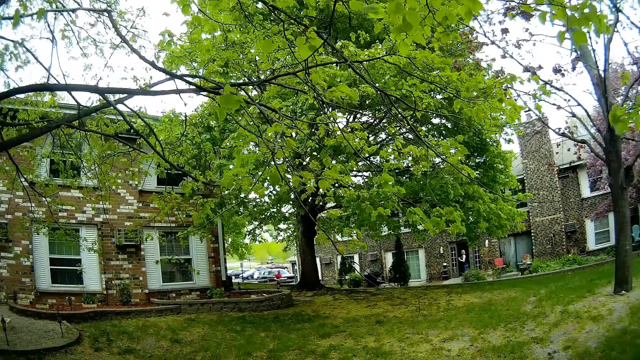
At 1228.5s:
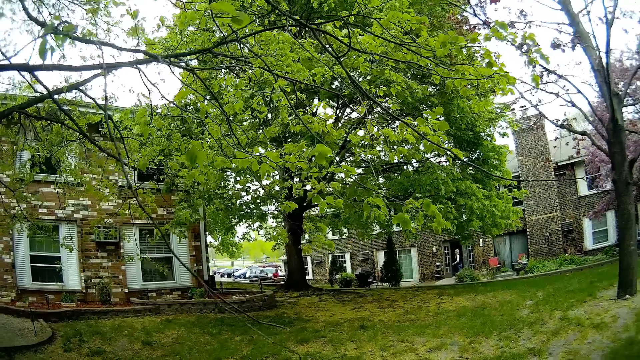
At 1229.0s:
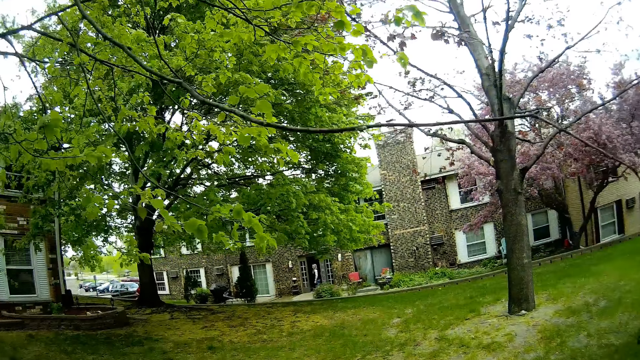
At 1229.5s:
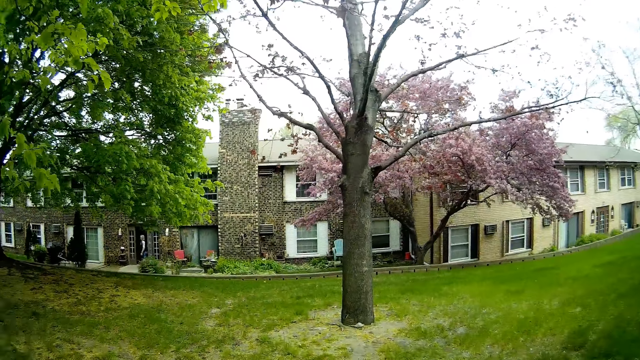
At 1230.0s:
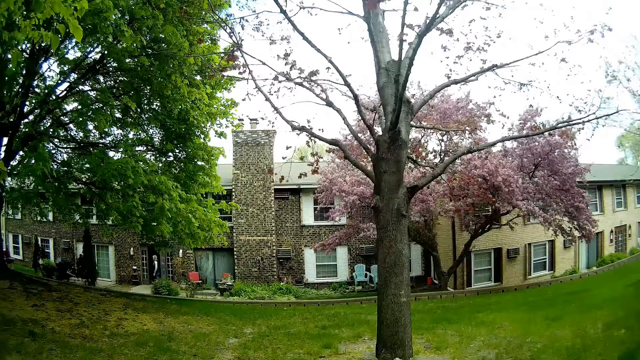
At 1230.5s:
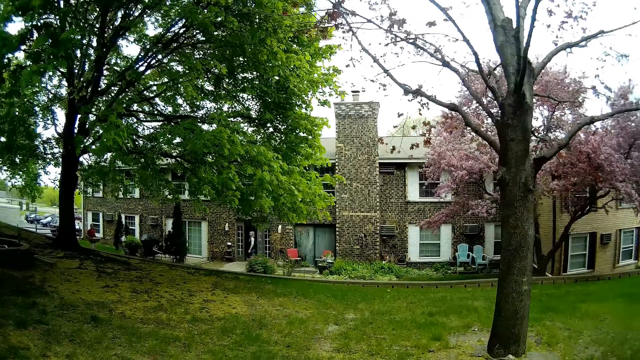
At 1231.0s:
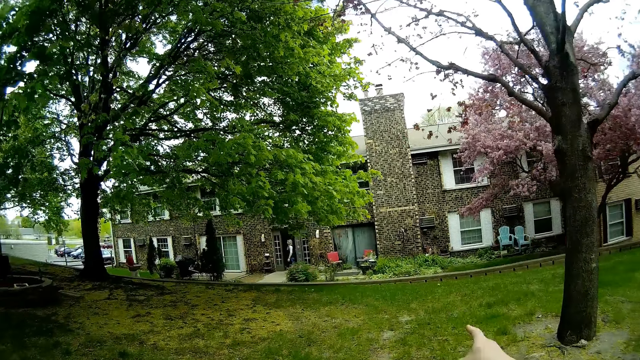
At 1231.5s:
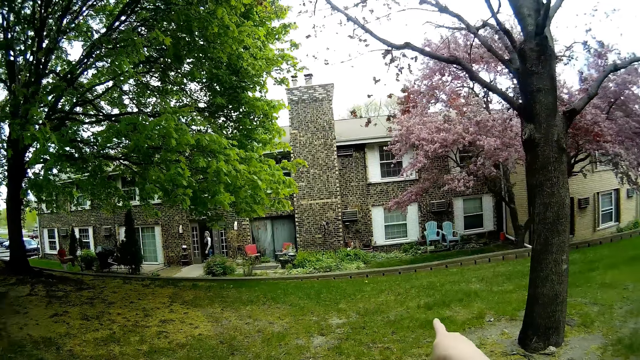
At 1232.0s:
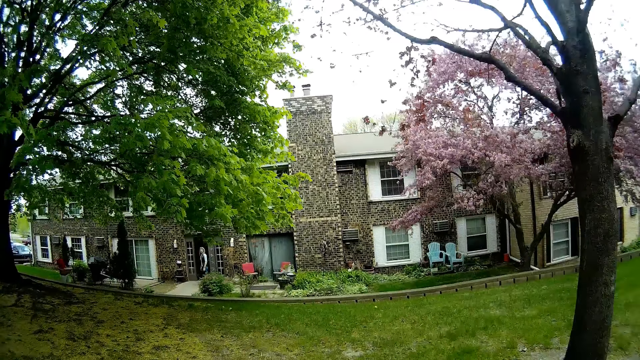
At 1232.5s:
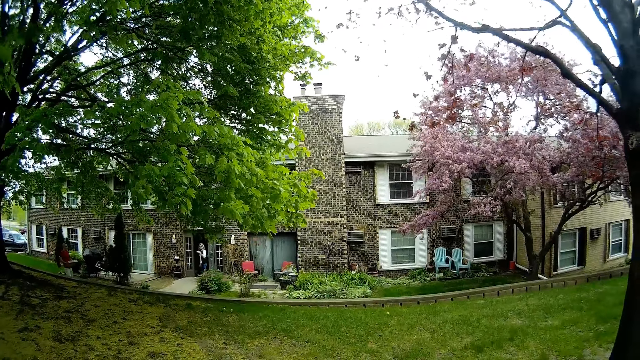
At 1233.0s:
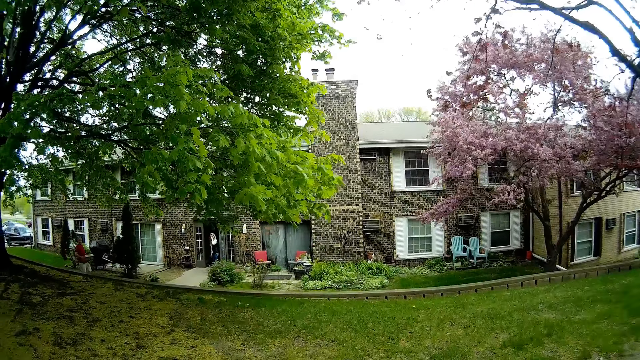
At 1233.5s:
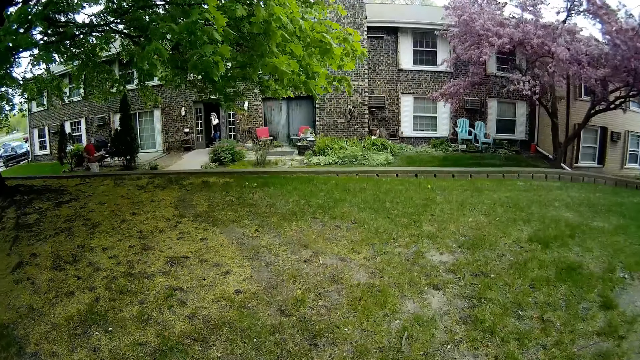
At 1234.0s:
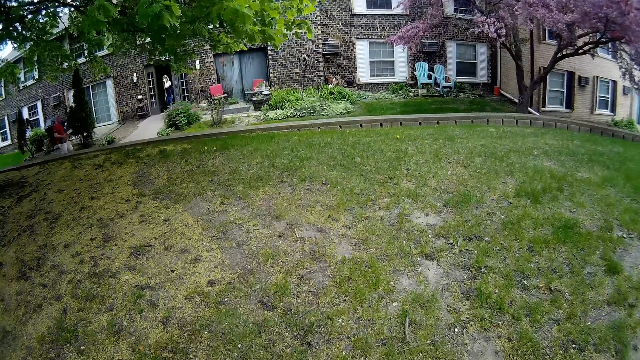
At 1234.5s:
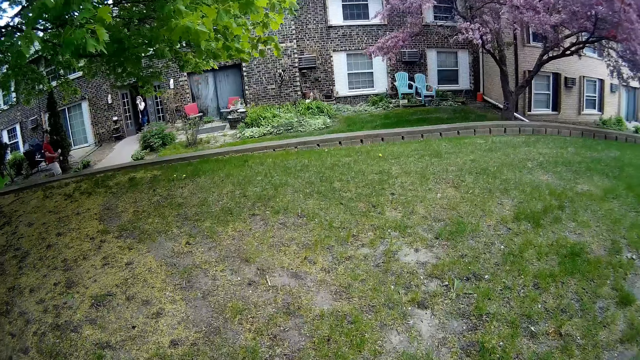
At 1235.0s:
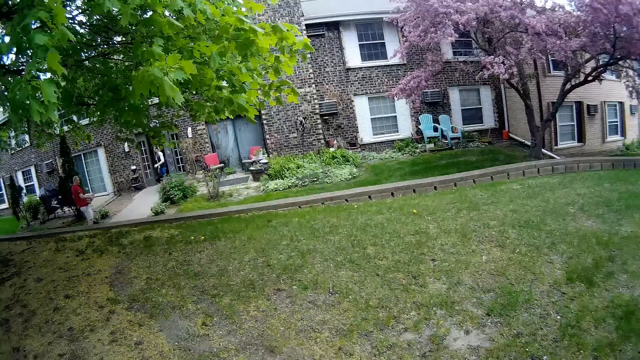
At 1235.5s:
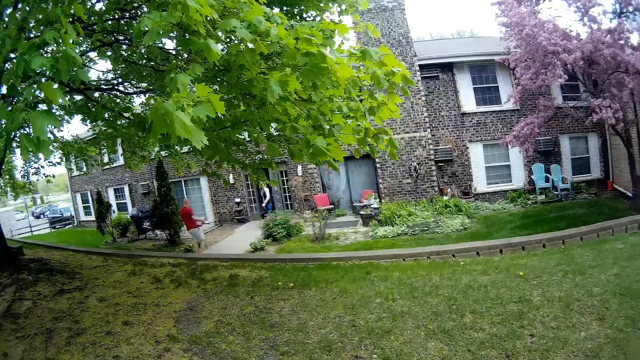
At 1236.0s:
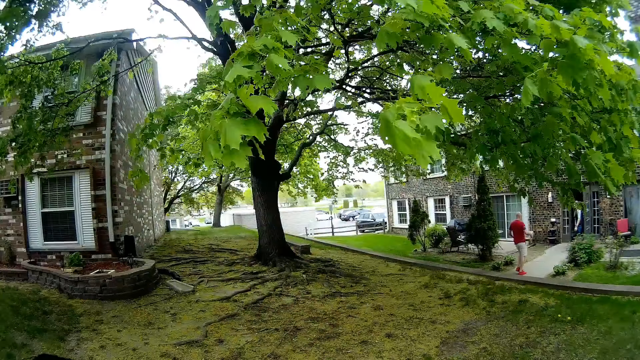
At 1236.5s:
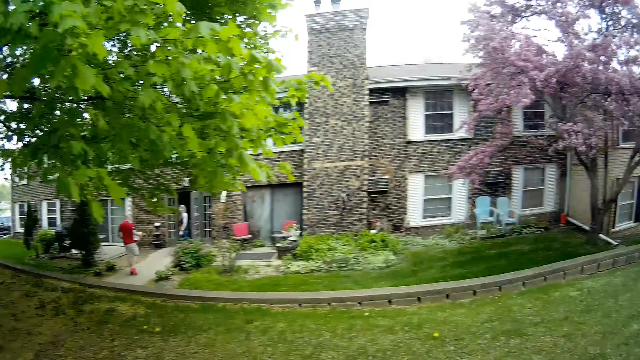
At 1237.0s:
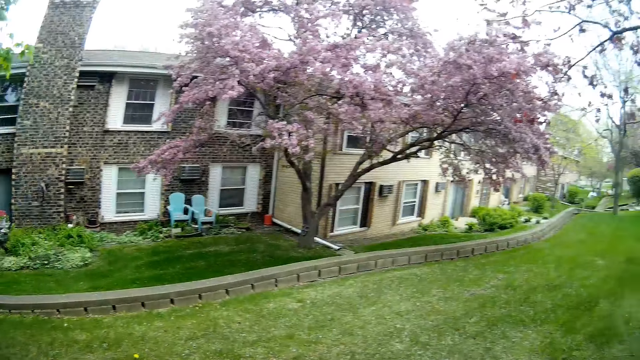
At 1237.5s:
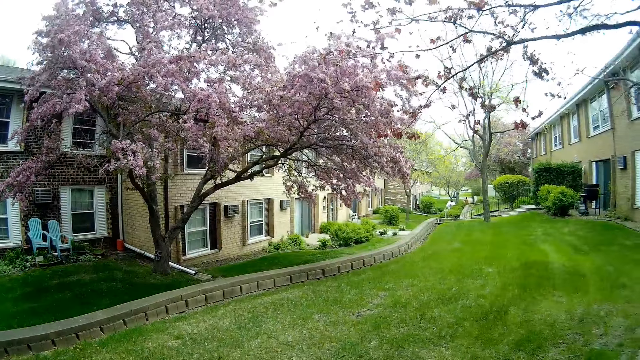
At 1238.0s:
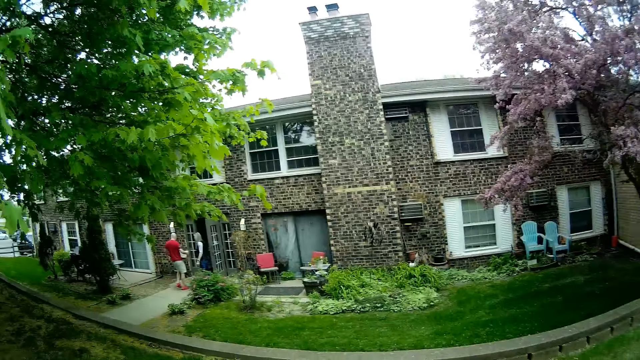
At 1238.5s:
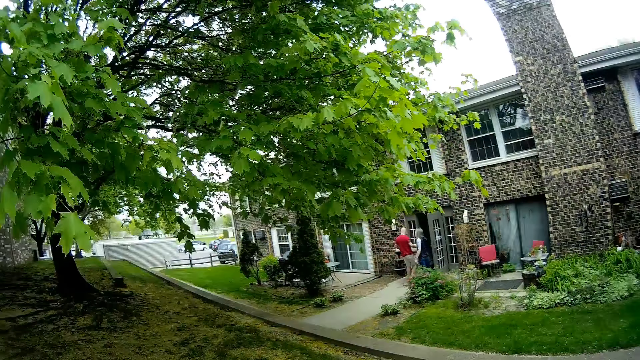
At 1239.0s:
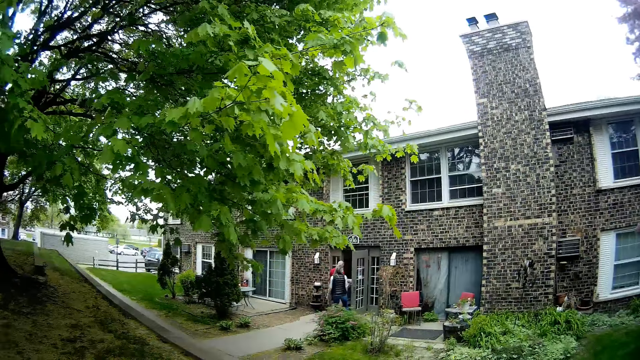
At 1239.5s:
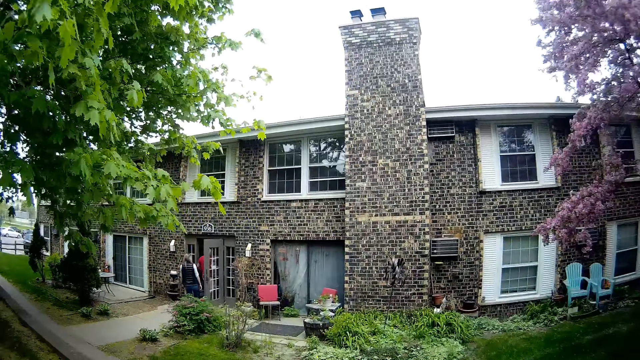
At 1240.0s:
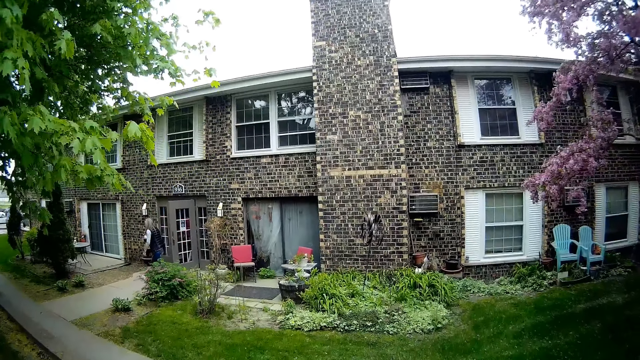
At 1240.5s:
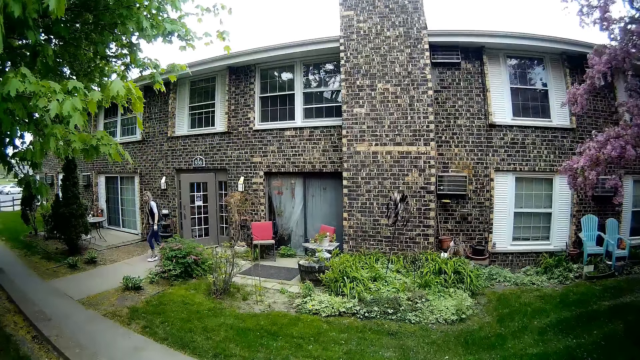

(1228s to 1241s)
The camera wearer looks around. They point at the apartments. They look around.

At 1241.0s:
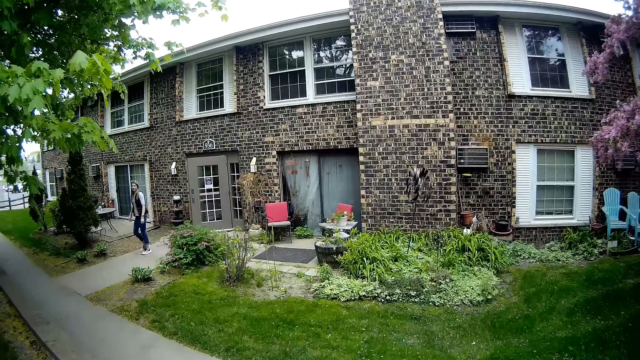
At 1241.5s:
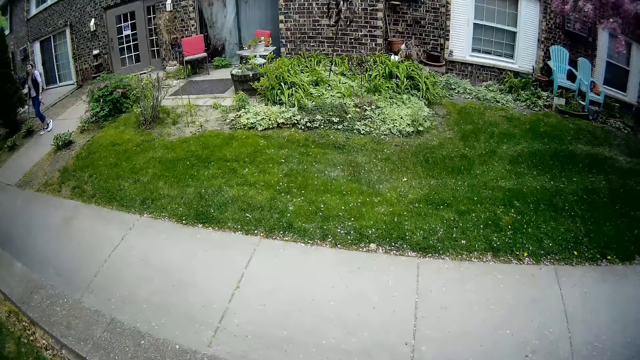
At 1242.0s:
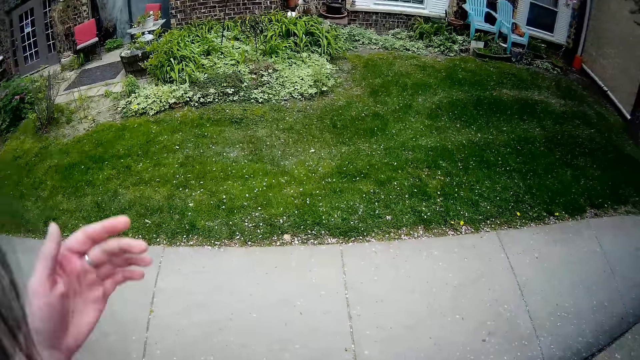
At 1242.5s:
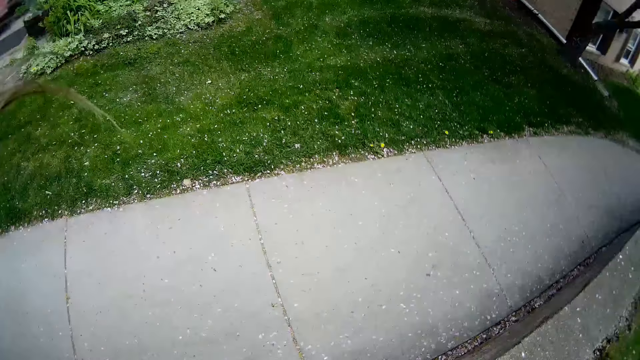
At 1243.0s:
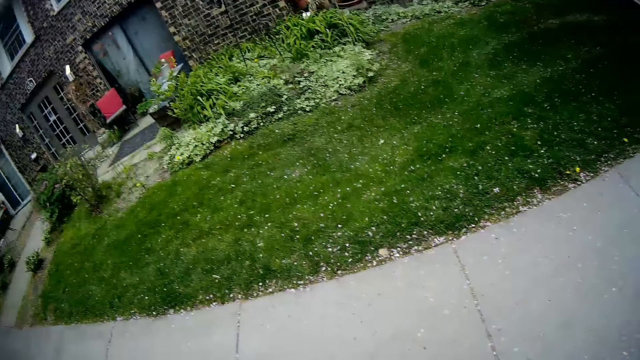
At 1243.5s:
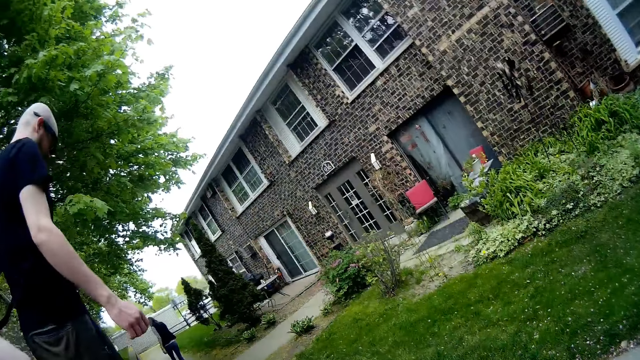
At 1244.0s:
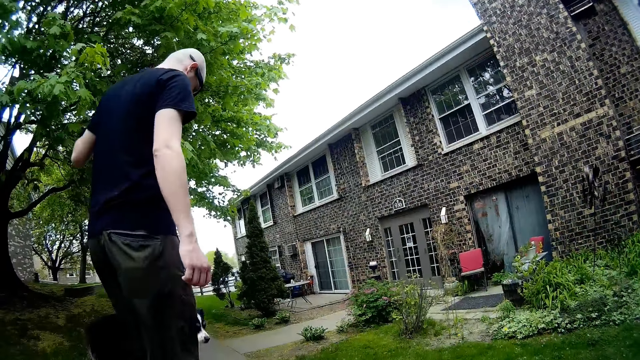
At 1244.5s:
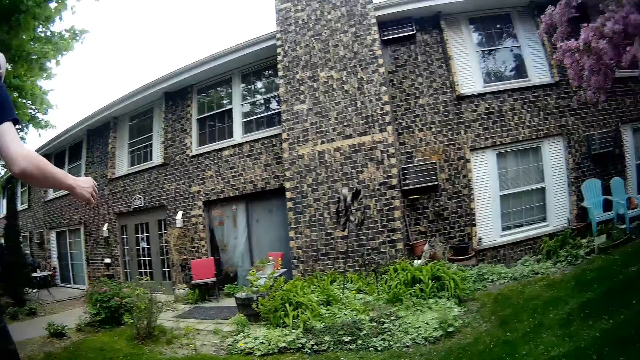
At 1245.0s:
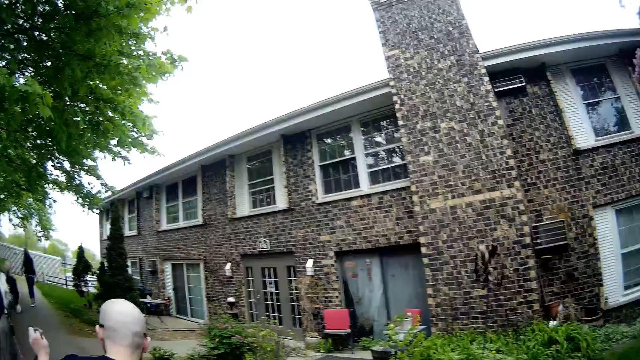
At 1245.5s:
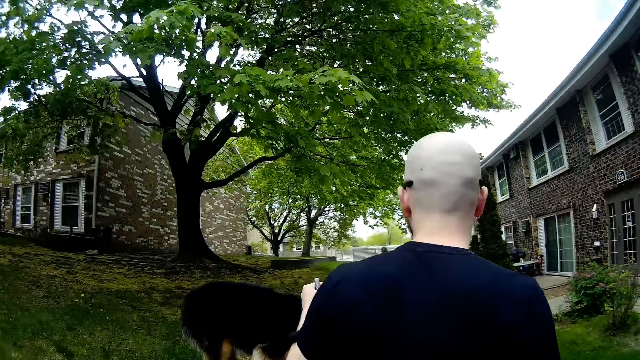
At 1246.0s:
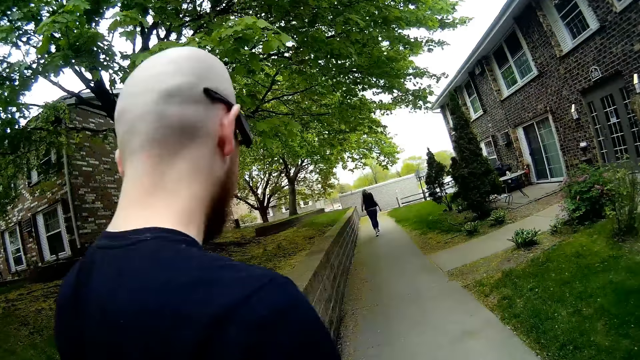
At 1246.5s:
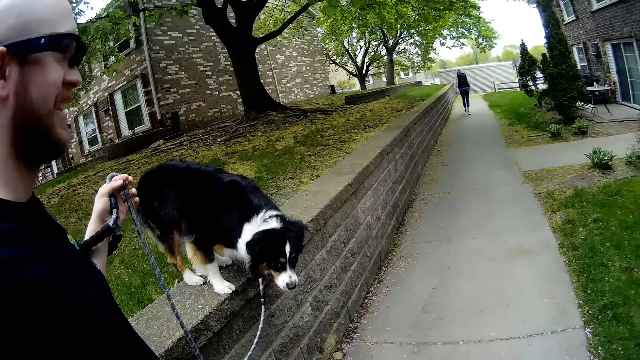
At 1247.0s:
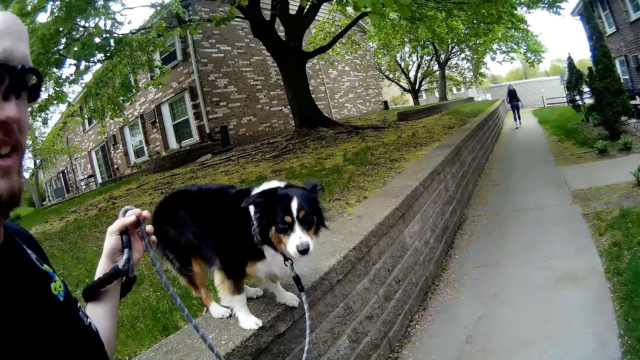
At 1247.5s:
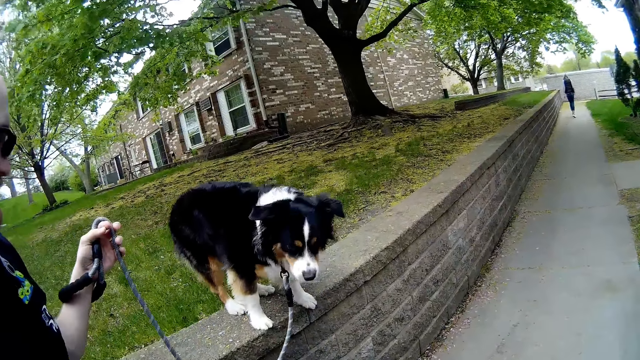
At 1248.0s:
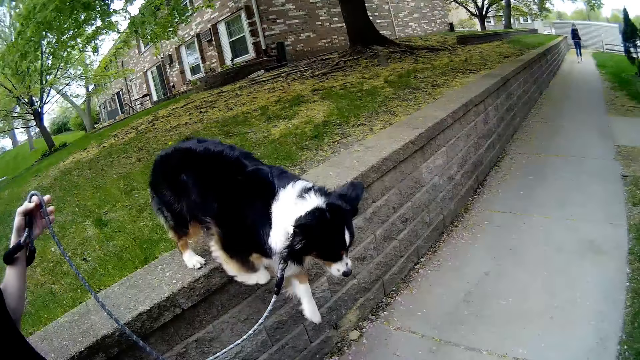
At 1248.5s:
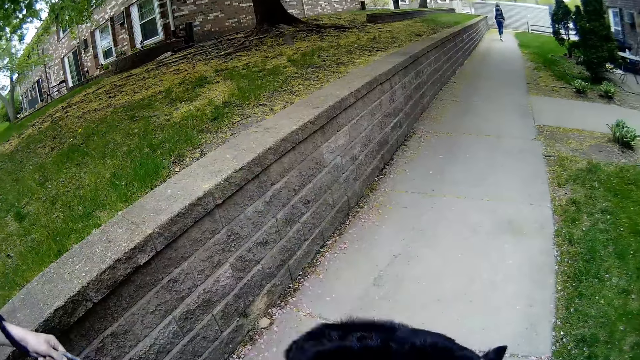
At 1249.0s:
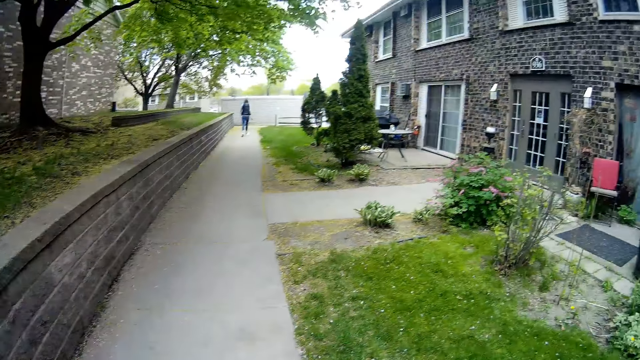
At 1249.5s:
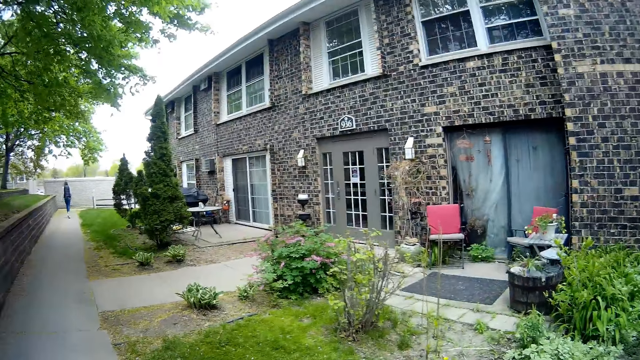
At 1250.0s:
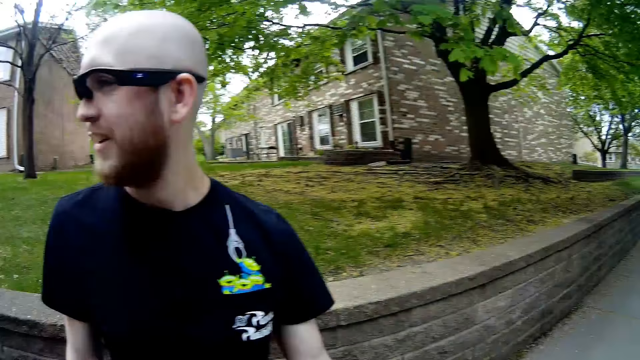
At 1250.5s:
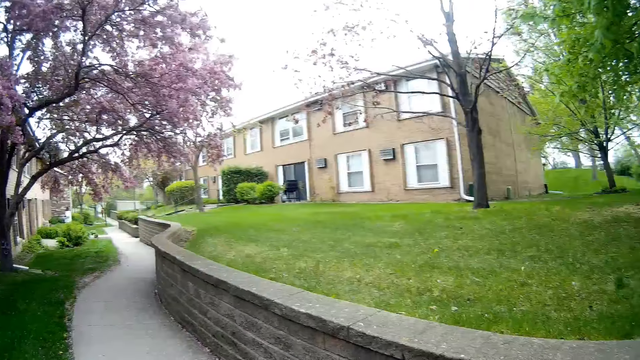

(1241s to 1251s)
The camera wearer touches the camera. They jump down from the field onto a walkway. The man jumps down from the field onto the walkway. The camera wearer interacts with a dog. The dog jumps down from the field onto the walkway.
